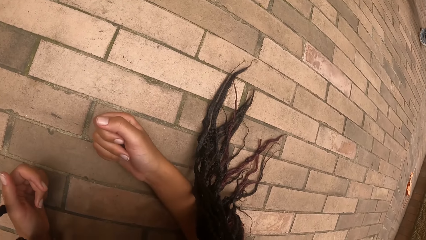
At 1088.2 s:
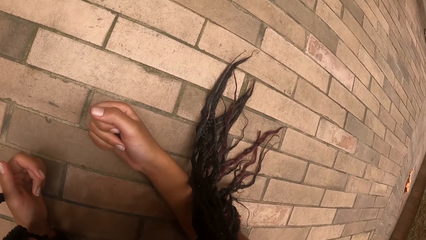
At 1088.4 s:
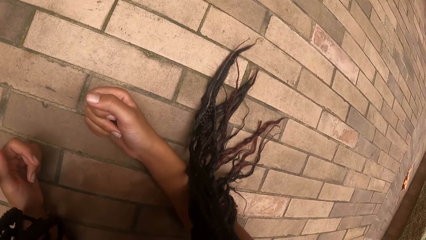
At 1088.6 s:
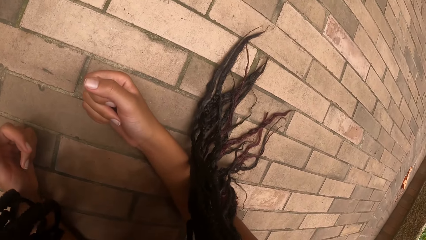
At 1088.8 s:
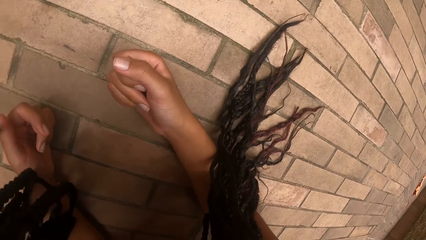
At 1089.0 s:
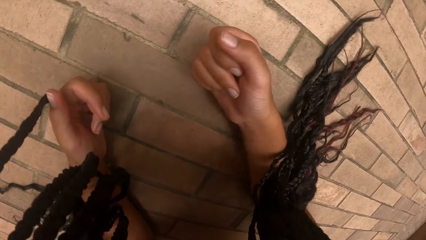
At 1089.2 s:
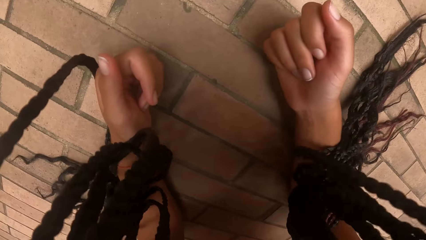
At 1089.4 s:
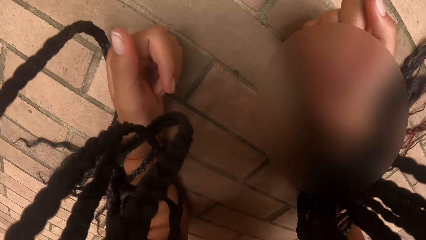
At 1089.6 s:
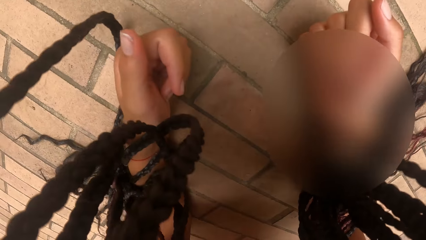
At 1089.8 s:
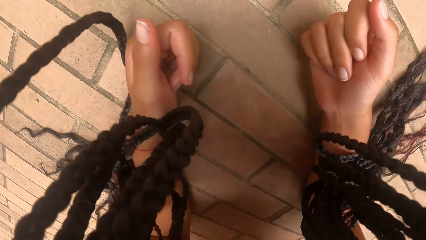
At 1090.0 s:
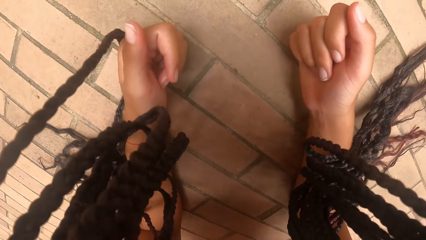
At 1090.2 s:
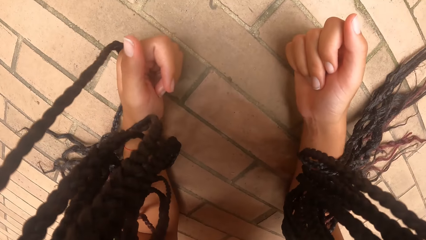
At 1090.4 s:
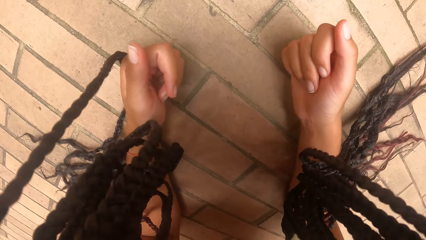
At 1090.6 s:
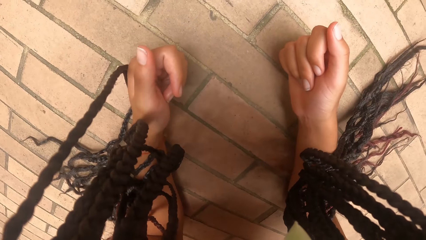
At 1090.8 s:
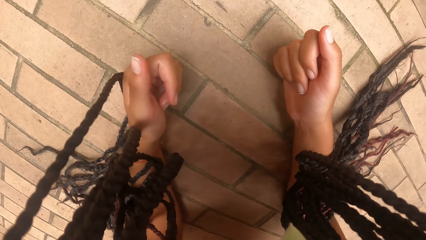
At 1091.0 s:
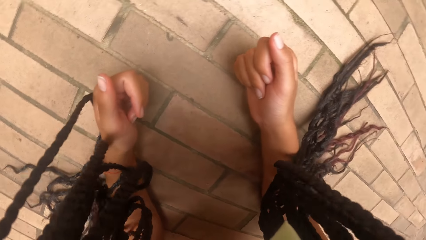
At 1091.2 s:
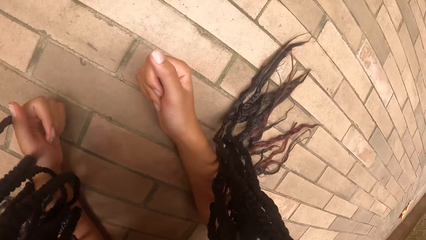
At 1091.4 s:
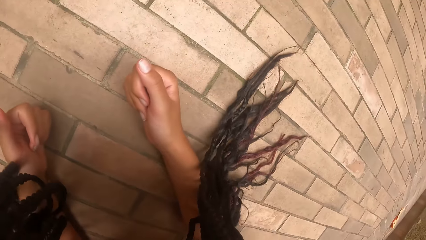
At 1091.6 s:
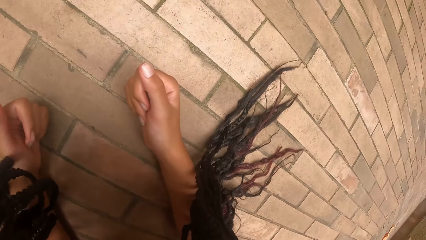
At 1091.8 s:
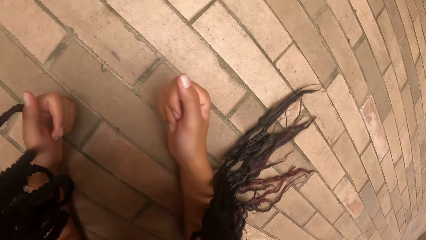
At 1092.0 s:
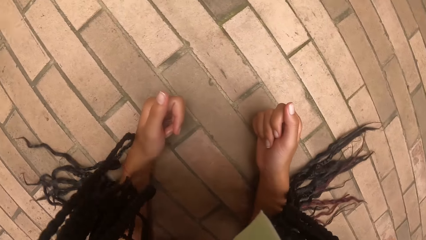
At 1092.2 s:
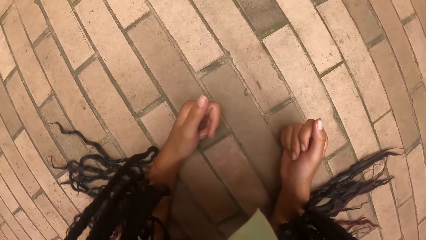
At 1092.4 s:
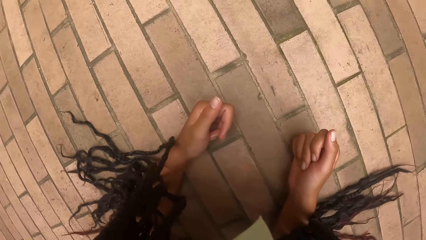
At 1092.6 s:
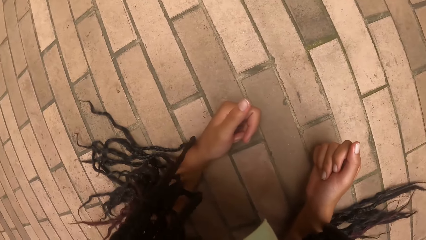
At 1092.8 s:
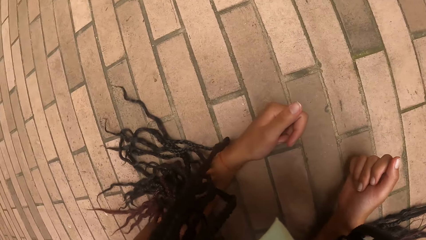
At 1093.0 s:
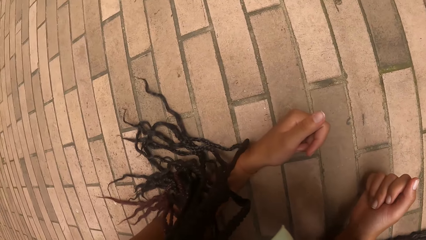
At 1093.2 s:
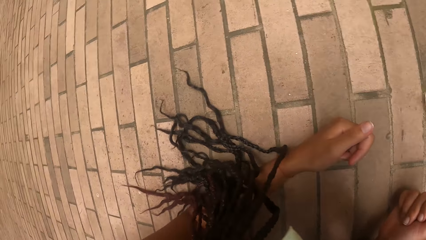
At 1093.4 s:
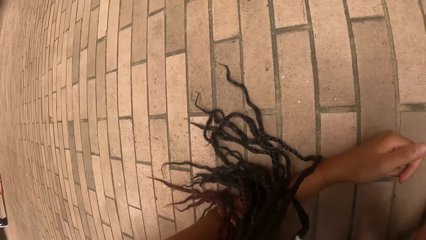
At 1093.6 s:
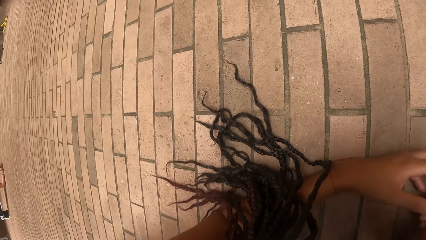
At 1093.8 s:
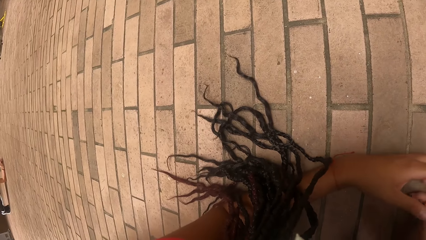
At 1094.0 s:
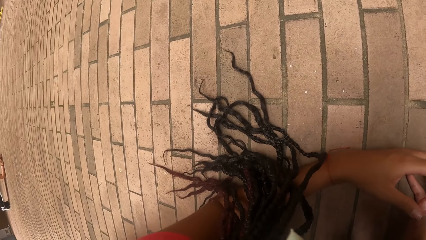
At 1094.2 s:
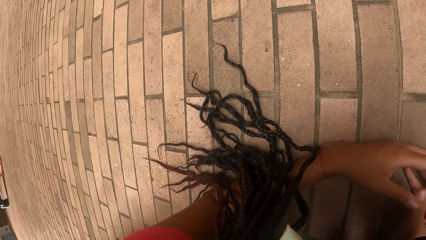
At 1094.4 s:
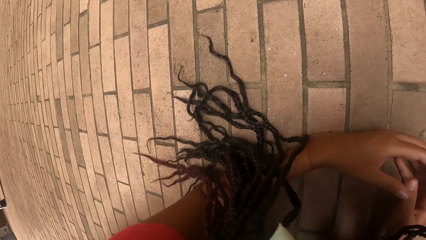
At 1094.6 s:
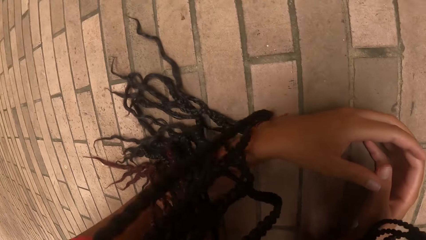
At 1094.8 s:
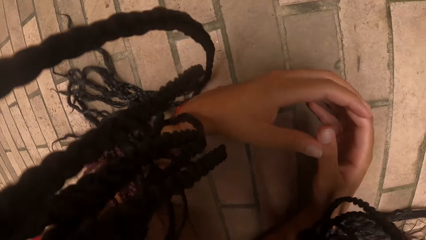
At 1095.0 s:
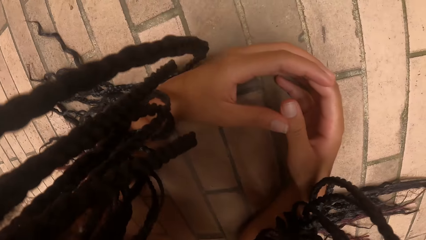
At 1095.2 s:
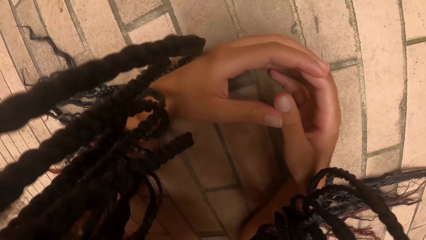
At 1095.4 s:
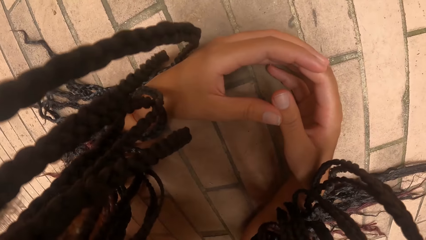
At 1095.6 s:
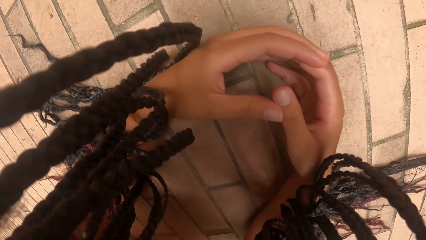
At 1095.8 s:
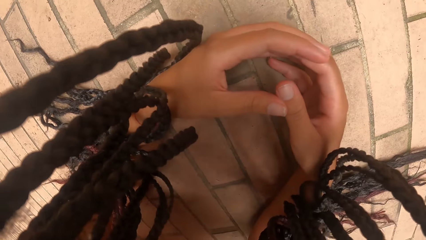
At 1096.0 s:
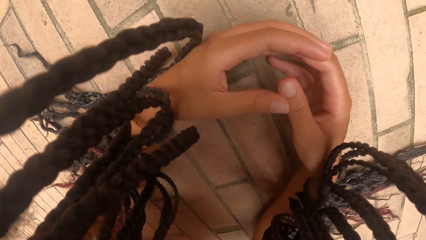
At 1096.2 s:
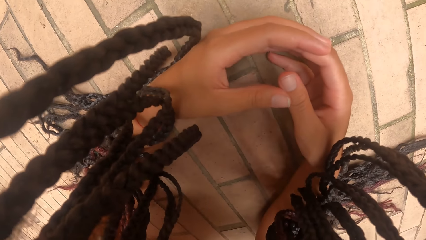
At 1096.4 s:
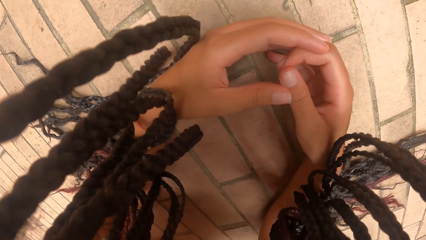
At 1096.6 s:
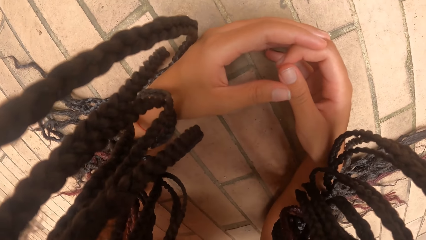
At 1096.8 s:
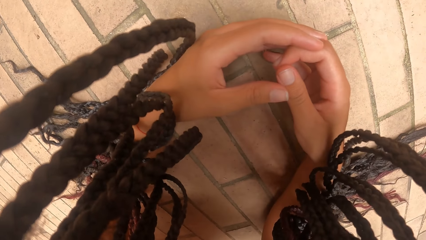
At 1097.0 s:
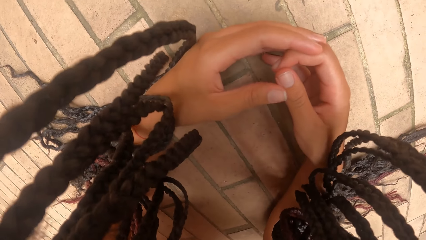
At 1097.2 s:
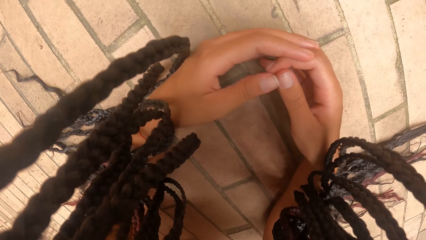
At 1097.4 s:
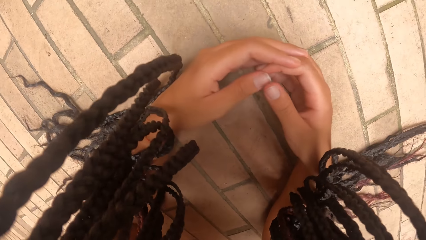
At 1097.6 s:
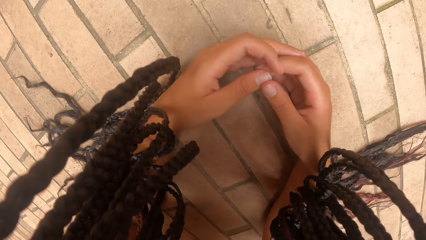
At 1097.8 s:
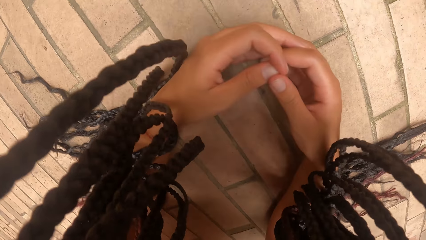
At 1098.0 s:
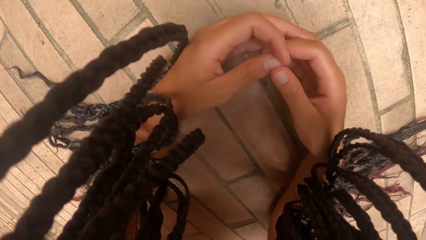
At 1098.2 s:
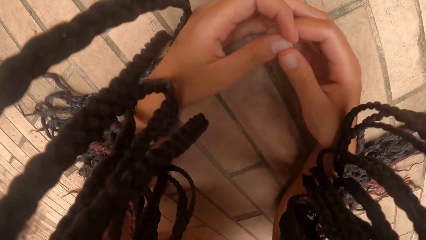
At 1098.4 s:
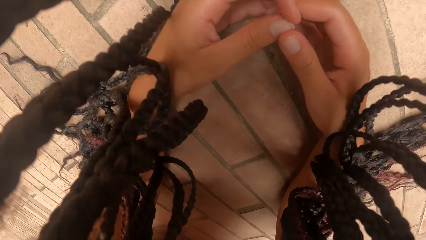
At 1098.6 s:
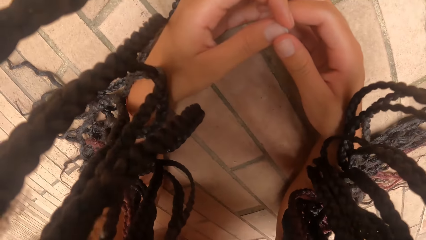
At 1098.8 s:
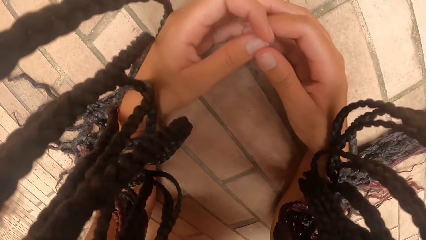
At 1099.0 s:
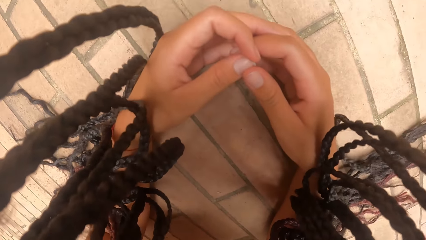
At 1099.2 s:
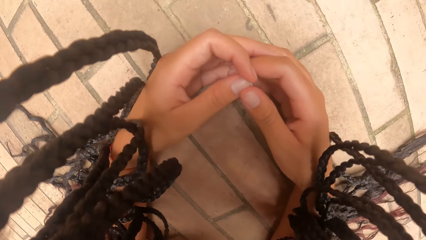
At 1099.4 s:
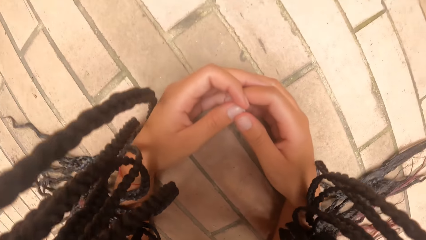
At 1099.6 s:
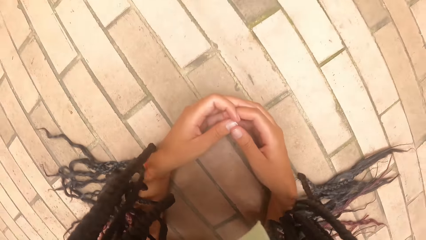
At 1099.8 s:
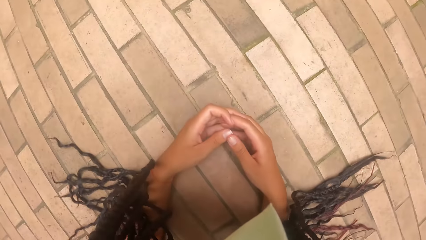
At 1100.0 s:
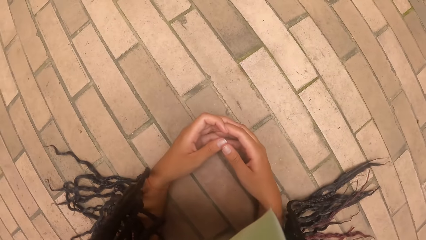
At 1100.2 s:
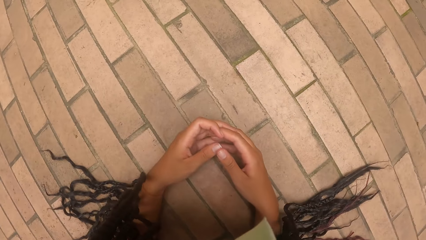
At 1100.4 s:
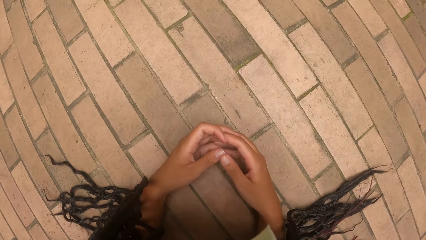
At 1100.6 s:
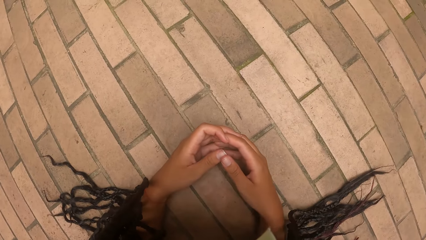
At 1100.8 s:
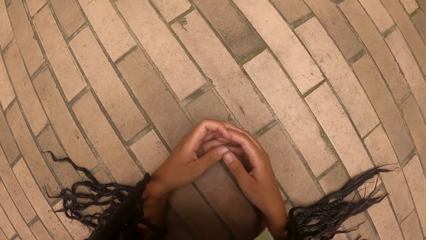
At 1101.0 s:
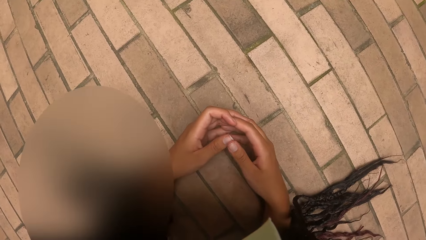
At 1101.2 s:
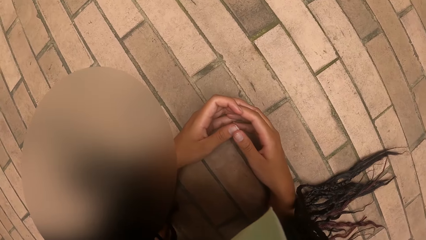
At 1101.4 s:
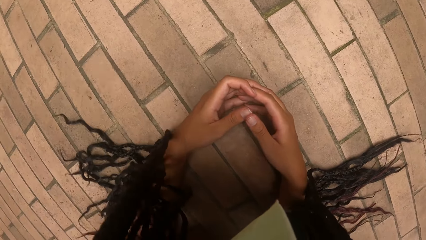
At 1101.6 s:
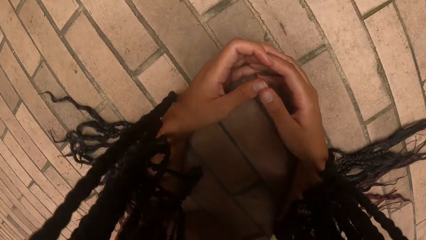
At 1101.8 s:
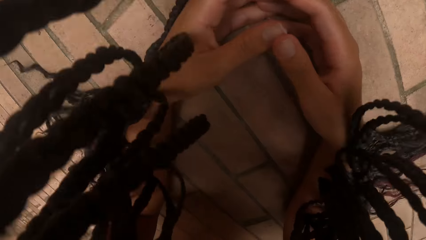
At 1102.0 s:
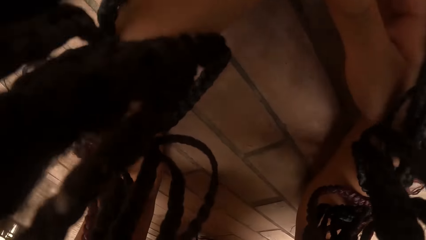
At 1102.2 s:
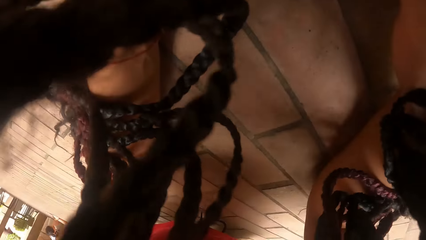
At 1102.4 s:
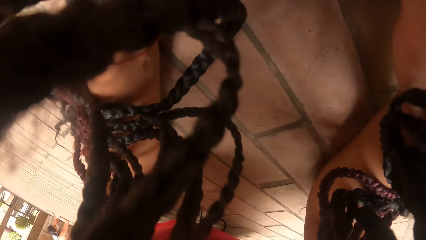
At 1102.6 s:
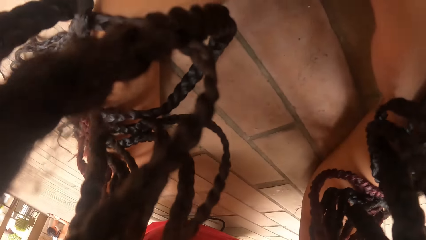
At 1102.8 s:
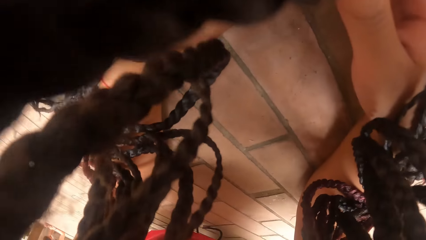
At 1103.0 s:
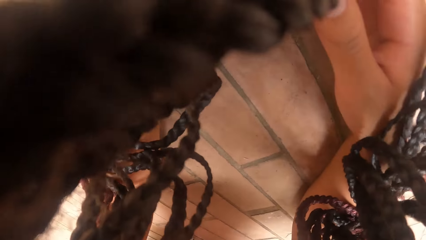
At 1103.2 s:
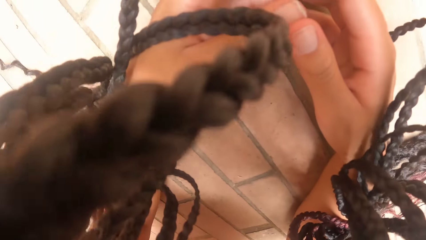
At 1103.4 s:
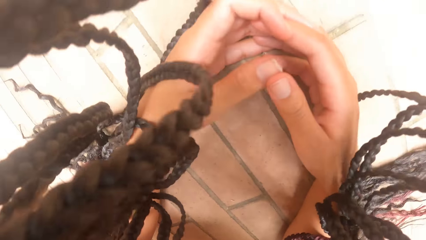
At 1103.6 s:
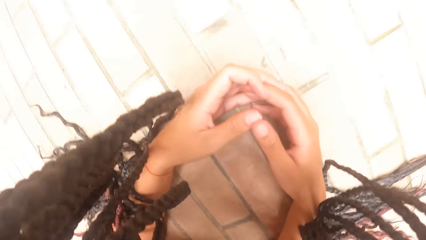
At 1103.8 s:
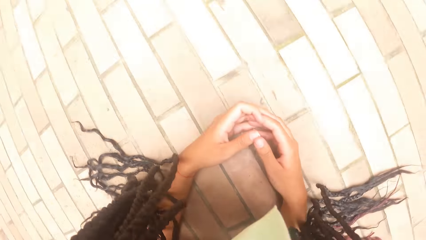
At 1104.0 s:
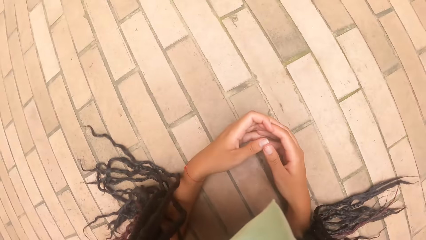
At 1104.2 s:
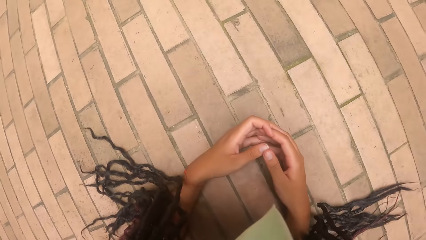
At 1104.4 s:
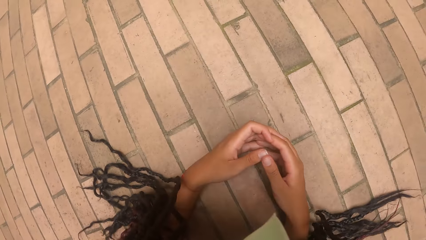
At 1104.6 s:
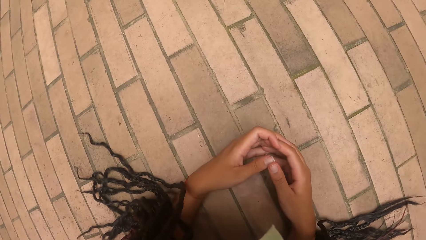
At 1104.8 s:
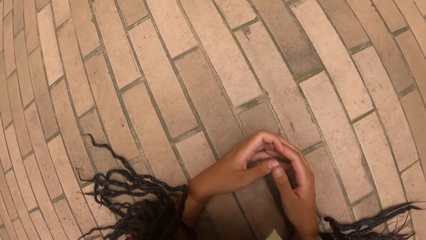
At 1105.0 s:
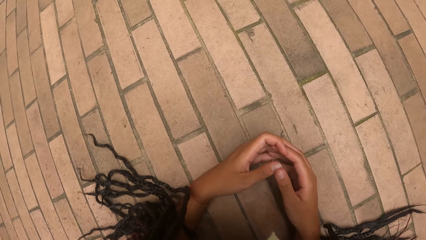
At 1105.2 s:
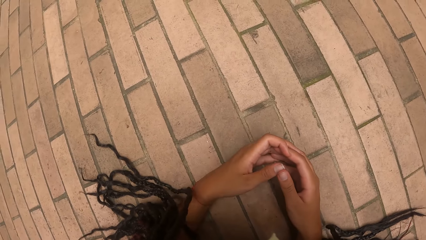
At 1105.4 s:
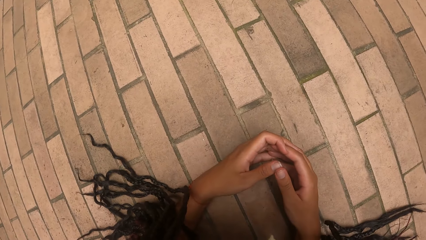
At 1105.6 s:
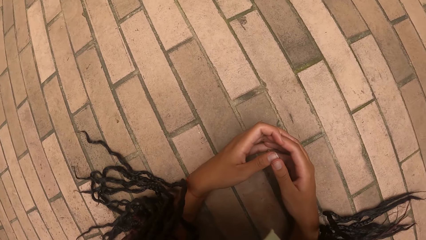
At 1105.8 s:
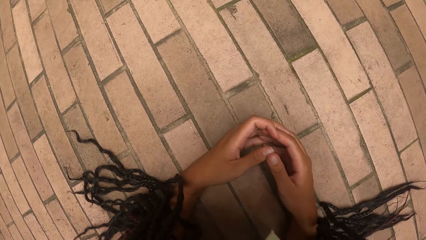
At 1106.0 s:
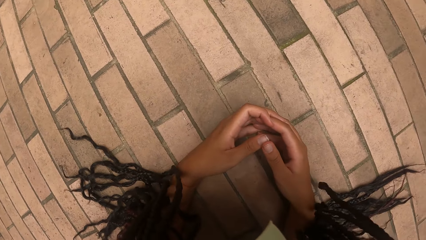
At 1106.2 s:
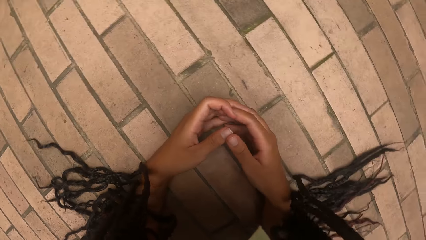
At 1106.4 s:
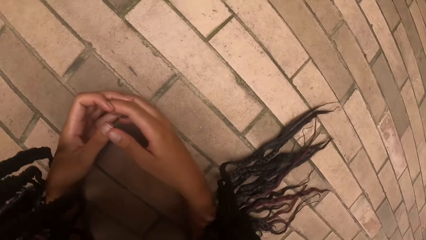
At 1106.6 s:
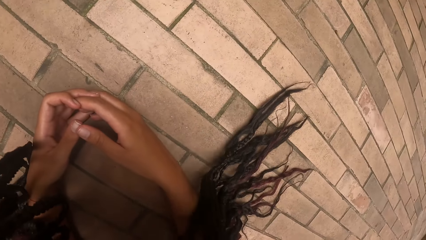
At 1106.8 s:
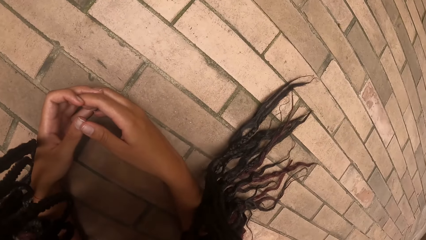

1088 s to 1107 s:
The camera wearer looks around. They move their fingers.
